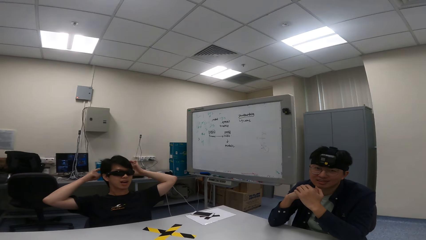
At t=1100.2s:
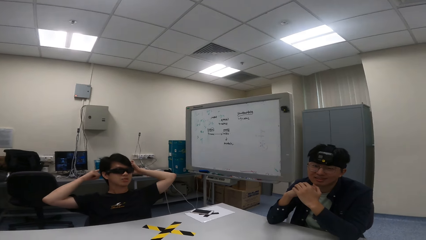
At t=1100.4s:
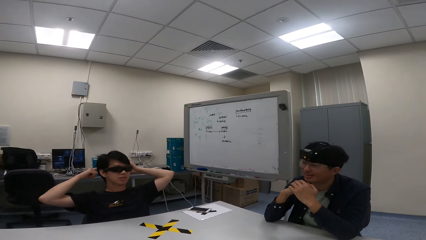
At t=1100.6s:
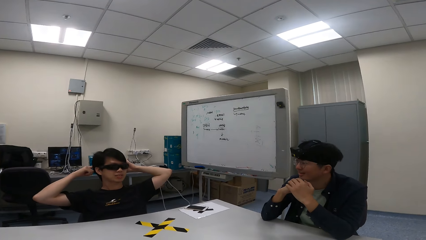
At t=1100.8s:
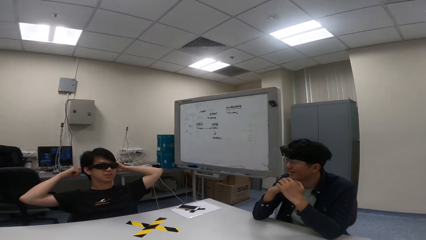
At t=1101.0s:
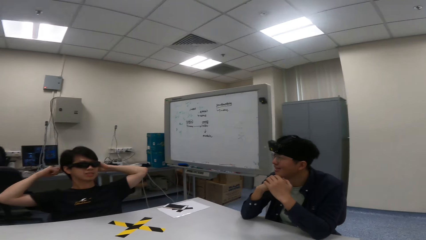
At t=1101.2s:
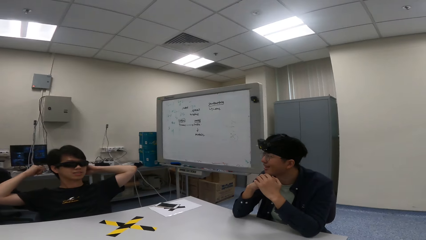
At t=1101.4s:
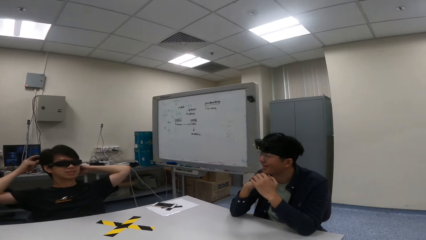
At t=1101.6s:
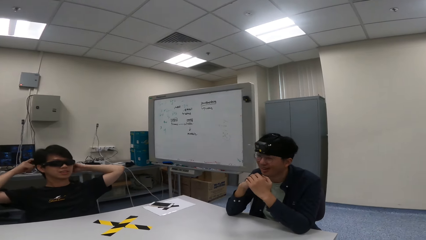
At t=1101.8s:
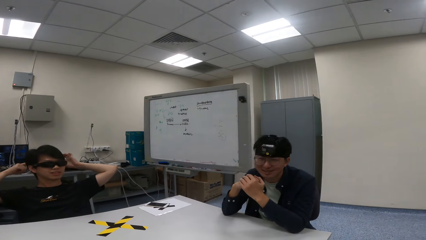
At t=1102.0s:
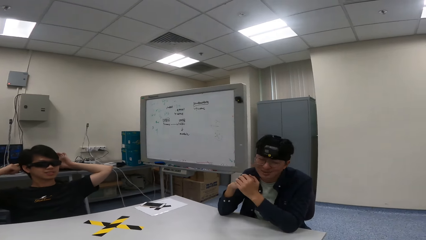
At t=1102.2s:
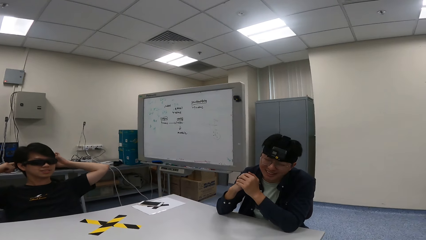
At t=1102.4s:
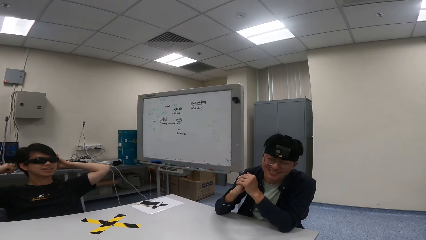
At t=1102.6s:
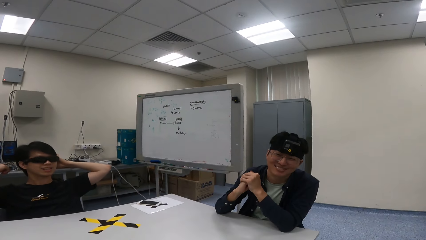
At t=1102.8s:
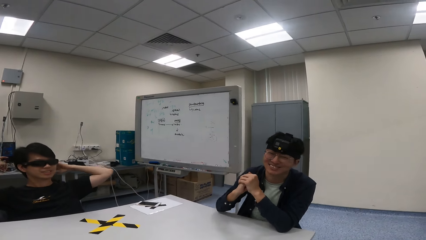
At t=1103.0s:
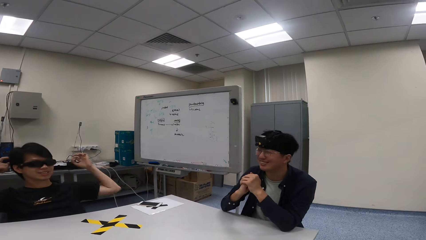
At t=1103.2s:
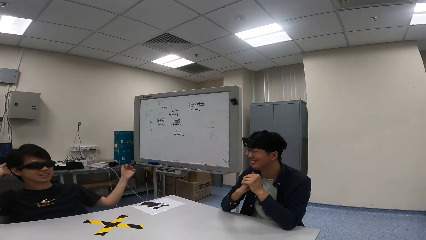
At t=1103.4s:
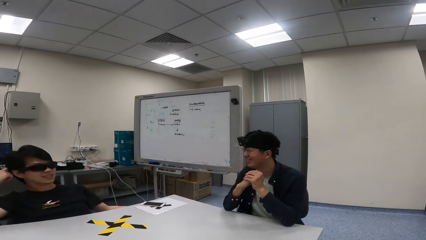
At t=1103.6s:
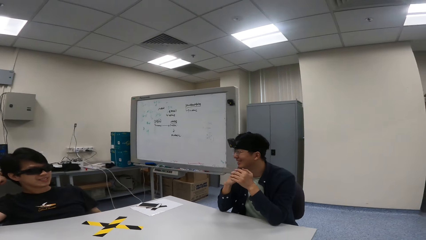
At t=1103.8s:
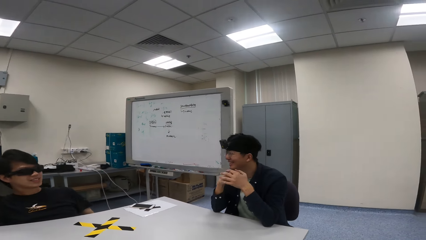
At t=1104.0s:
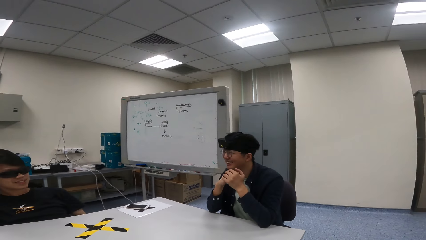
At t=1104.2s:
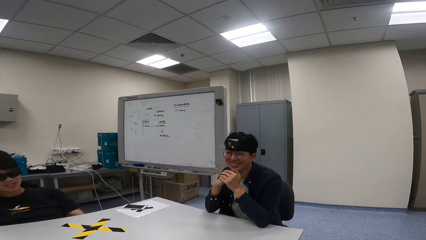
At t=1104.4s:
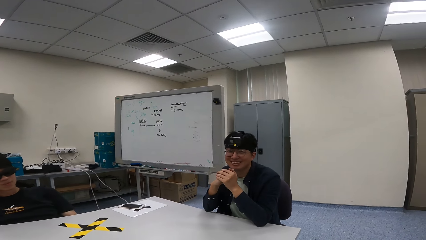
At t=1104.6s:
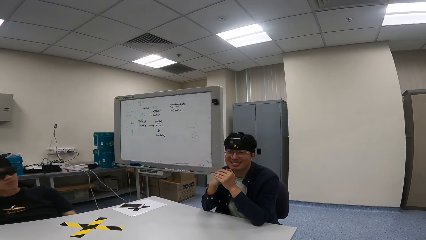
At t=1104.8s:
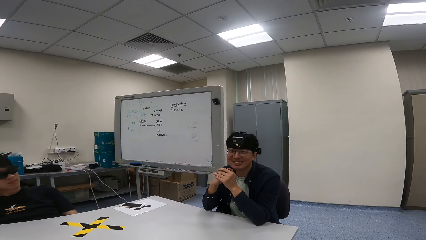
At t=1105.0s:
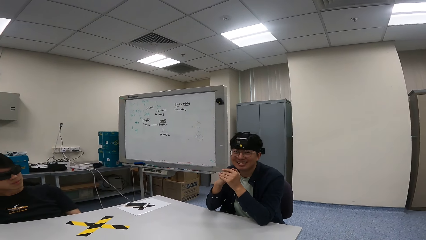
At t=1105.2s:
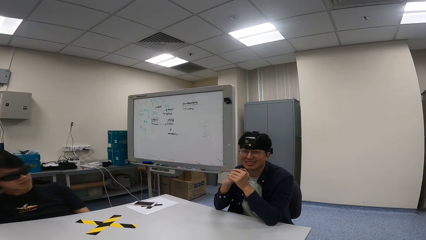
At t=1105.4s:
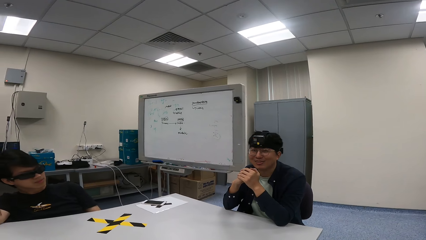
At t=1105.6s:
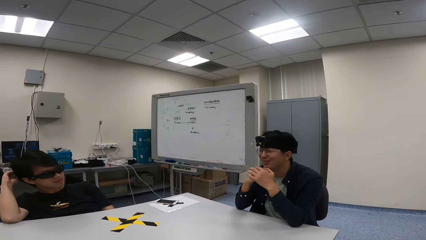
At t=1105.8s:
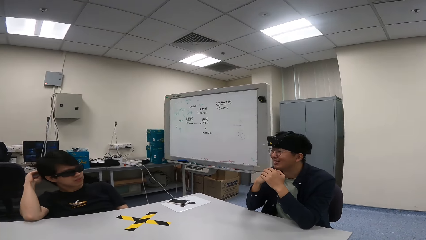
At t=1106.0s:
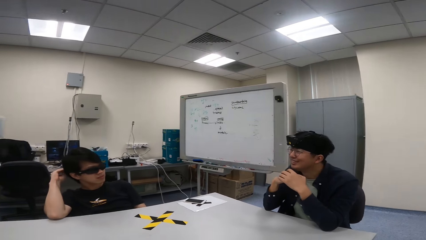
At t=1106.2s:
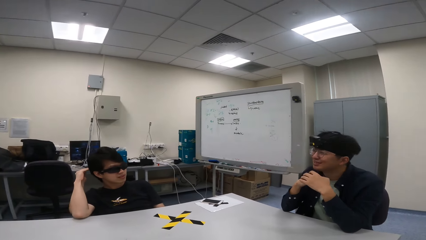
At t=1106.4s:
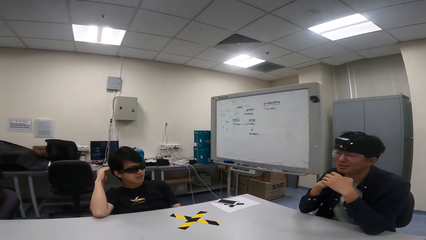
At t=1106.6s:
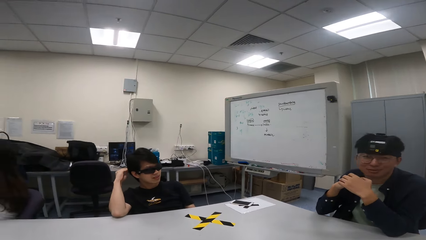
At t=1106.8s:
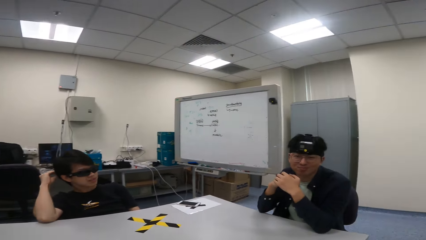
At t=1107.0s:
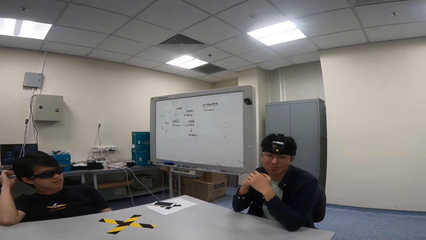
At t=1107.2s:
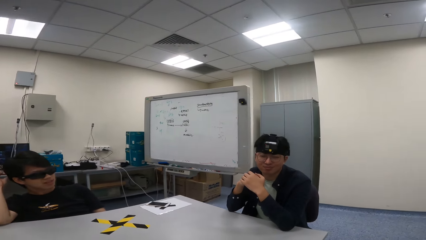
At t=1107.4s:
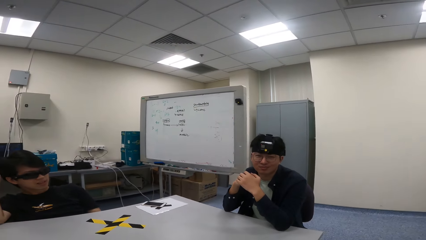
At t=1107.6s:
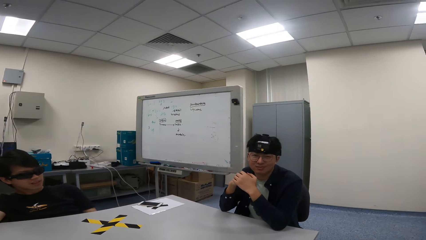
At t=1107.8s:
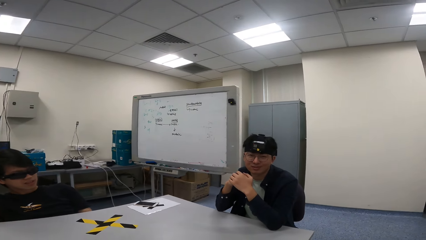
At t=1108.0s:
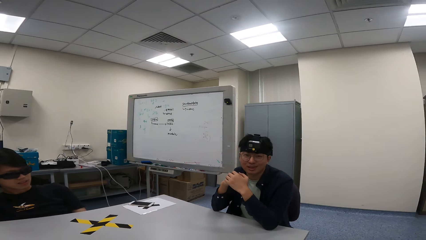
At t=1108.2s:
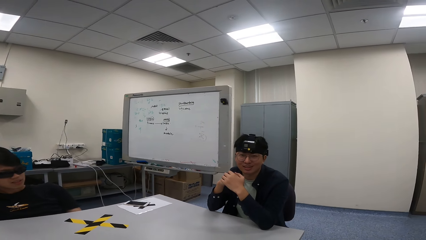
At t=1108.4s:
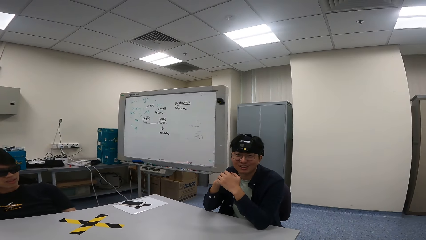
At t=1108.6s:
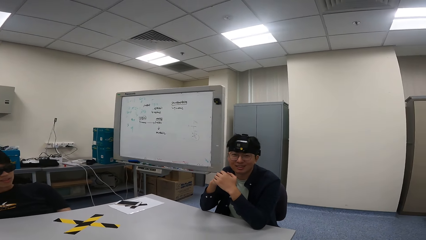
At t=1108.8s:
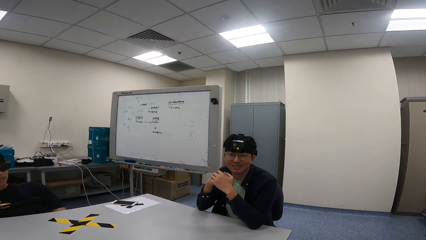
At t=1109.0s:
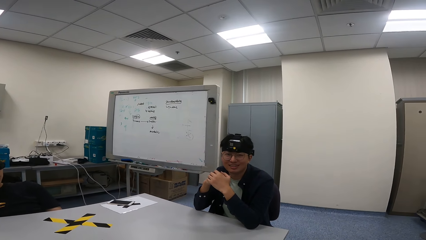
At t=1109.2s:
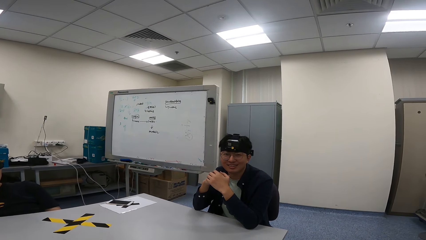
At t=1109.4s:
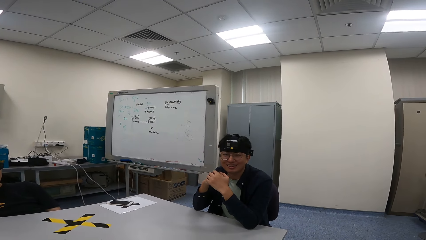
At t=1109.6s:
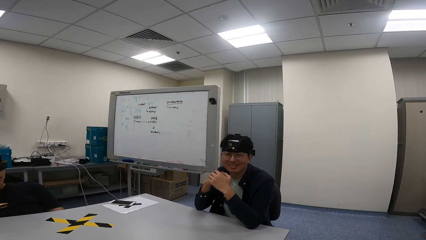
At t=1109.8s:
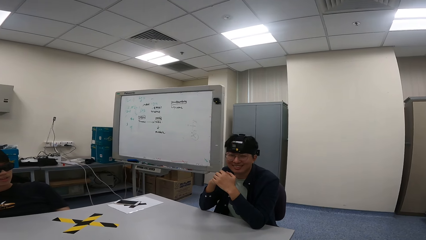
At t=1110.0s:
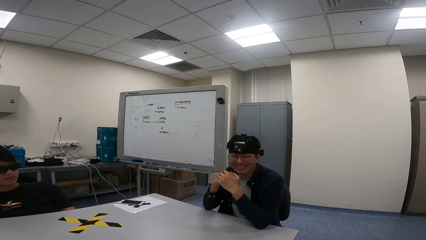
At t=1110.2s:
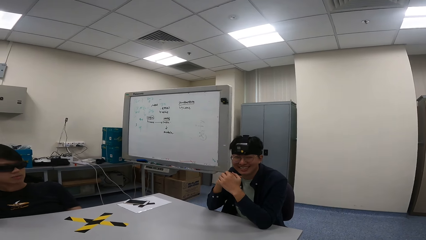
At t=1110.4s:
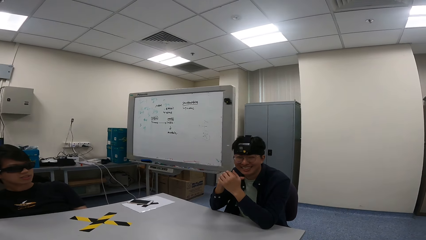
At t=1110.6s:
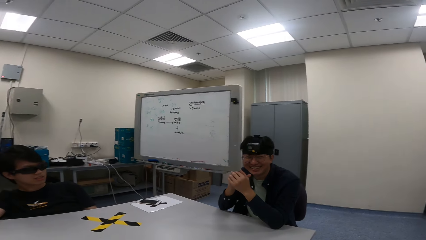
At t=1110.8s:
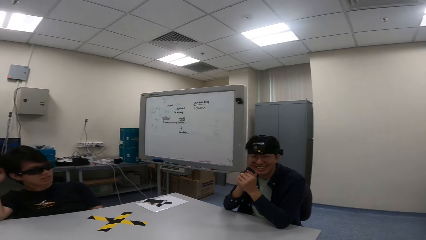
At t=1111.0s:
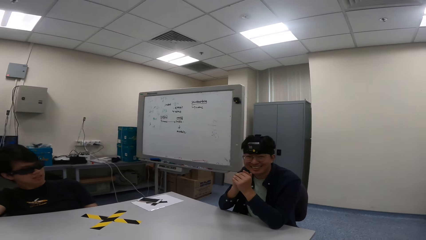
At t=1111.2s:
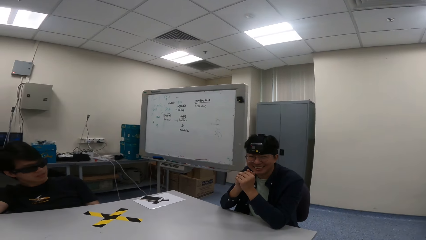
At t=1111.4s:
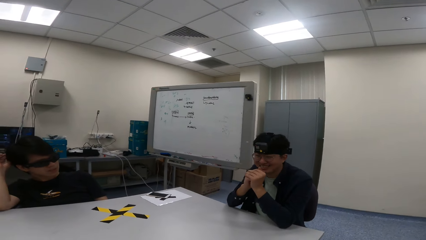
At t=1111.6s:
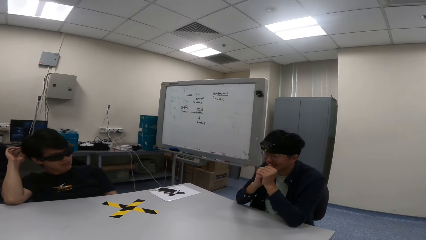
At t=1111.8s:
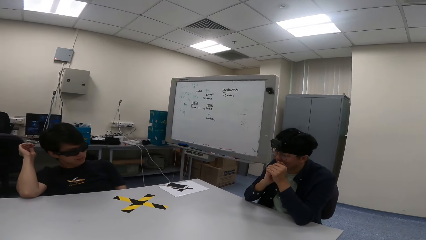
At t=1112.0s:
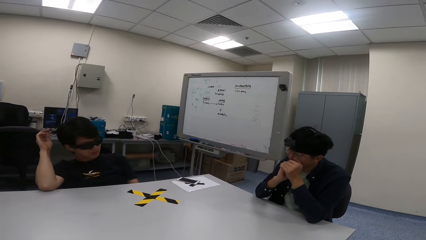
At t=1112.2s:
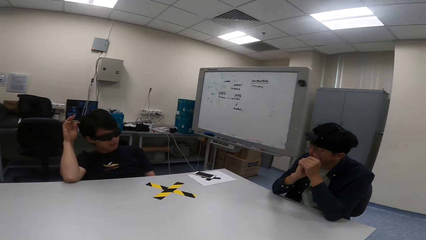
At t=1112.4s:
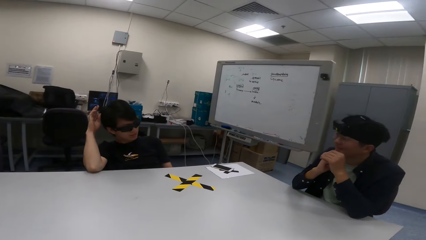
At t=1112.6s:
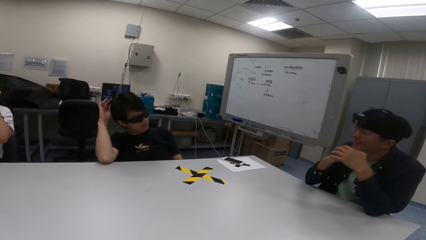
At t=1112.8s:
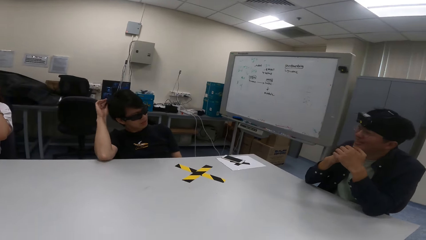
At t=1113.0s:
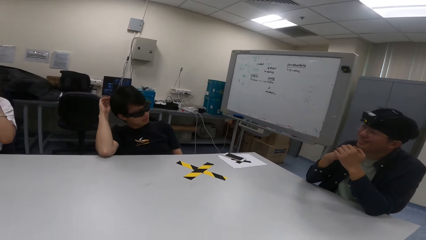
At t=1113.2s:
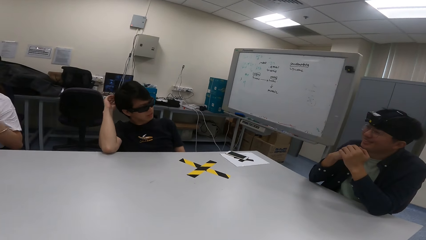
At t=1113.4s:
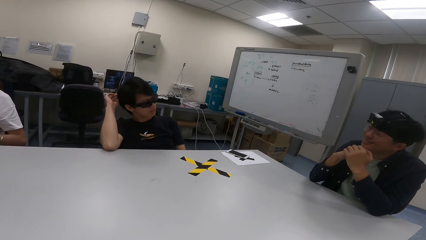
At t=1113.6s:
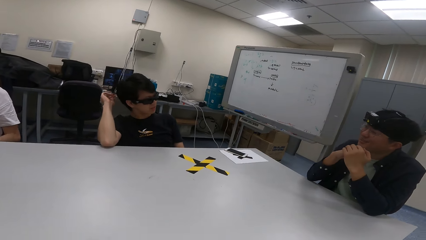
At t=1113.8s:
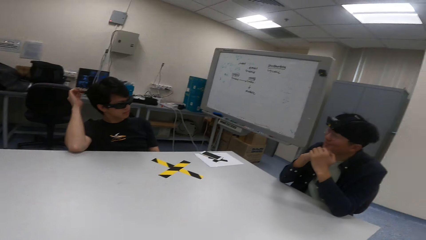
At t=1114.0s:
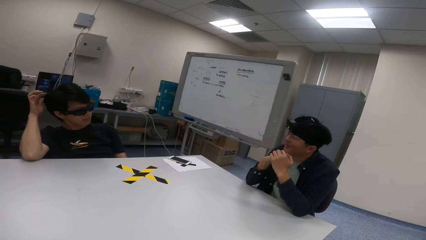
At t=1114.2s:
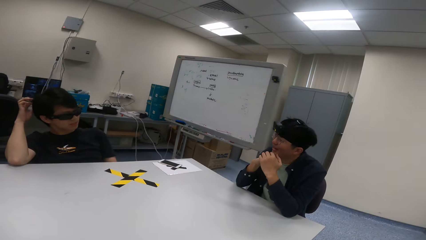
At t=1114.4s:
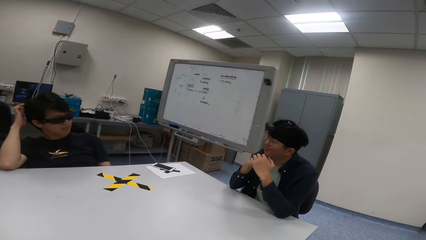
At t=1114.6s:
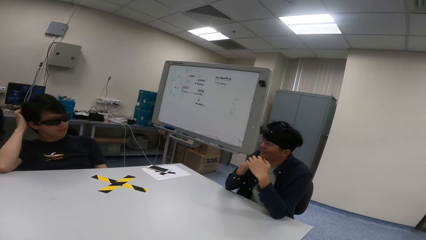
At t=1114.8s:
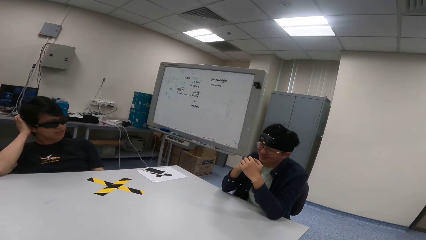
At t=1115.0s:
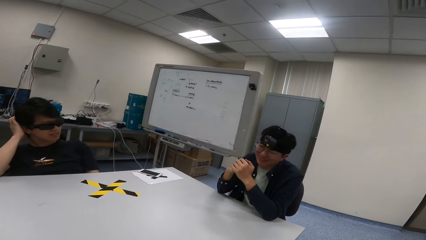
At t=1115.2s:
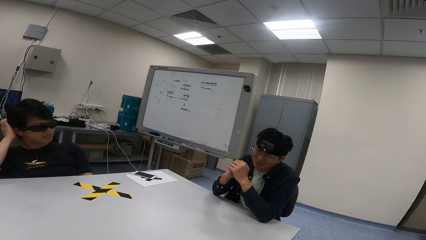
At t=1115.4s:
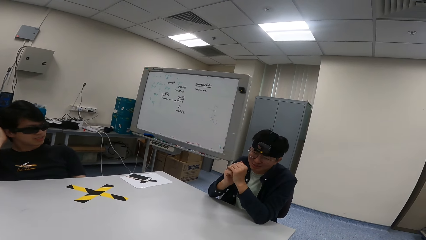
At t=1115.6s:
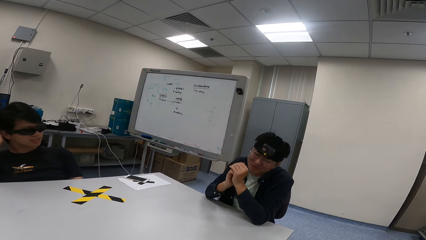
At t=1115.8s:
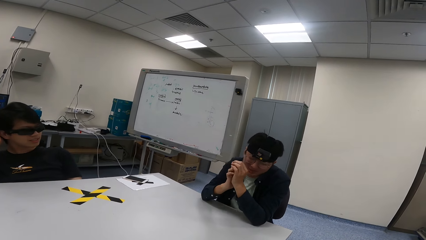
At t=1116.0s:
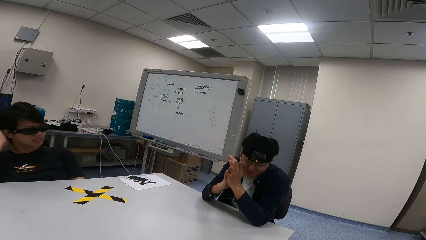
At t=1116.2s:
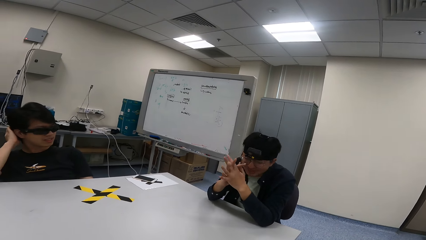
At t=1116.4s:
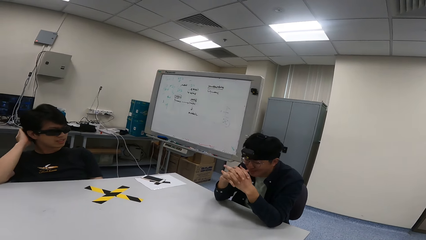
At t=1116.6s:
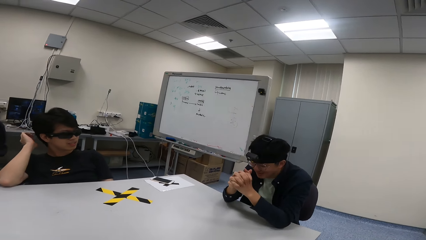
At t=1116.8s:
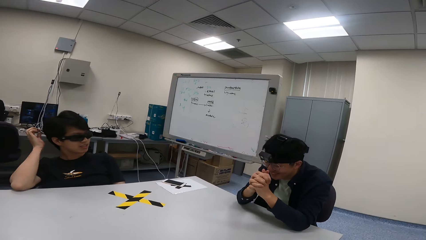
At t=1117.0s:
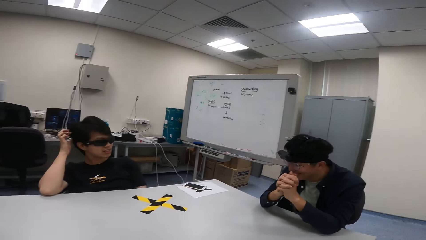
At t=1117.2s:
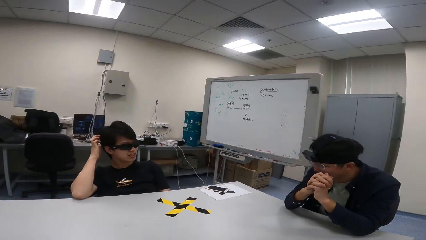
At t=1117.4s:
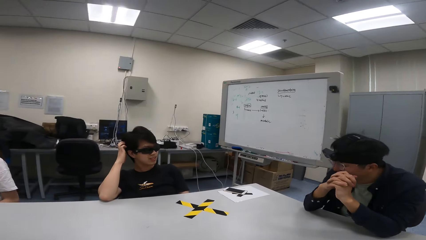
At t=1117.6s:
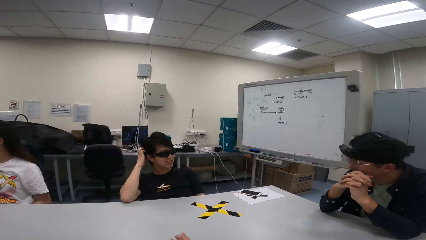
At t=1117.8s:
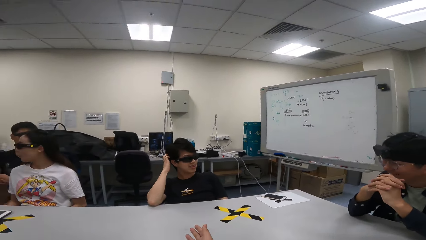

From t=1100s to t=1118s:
A person laughs. The person nods the head.
